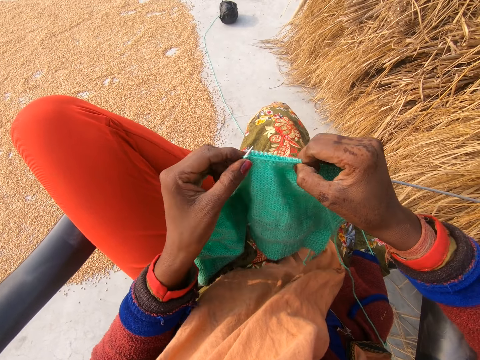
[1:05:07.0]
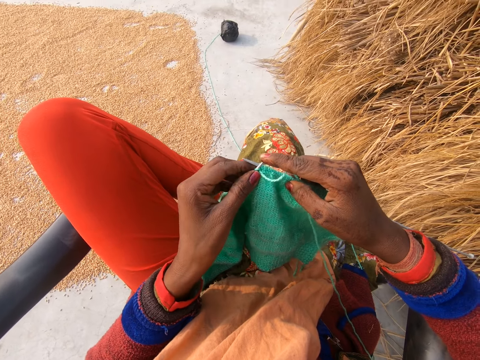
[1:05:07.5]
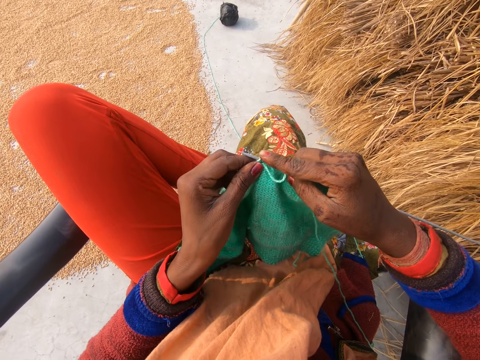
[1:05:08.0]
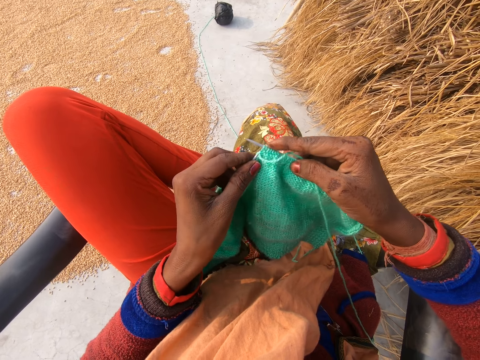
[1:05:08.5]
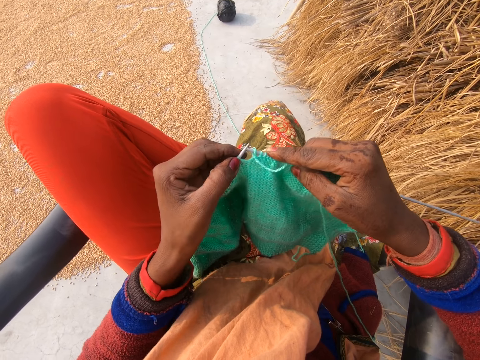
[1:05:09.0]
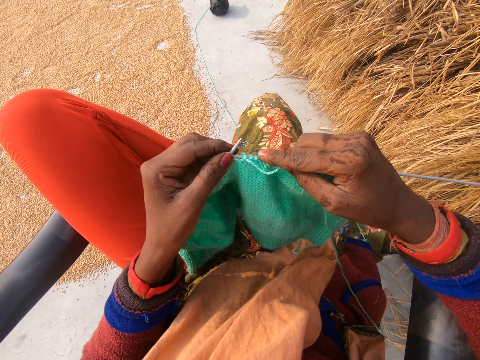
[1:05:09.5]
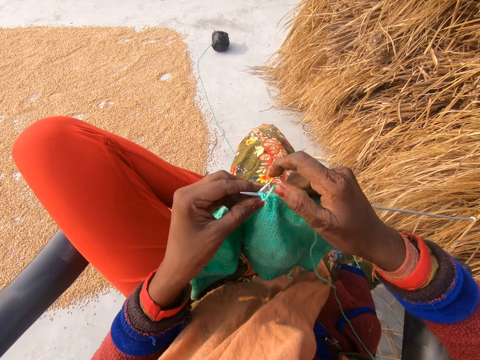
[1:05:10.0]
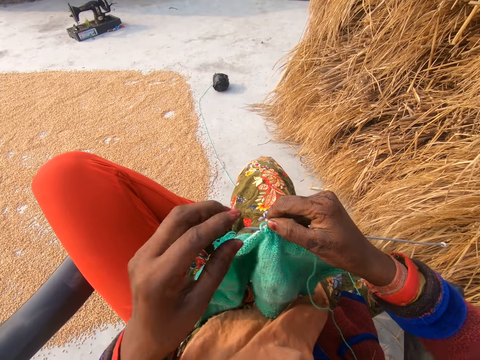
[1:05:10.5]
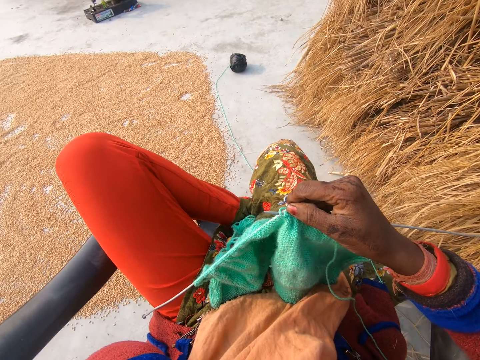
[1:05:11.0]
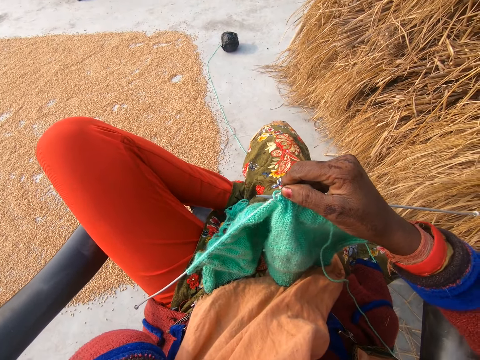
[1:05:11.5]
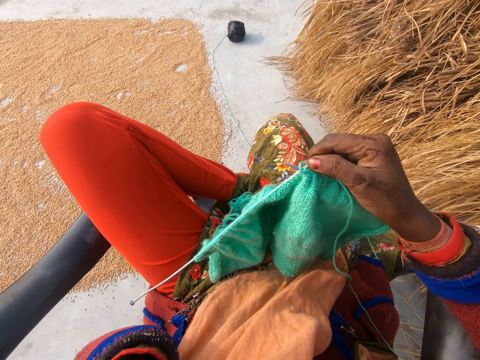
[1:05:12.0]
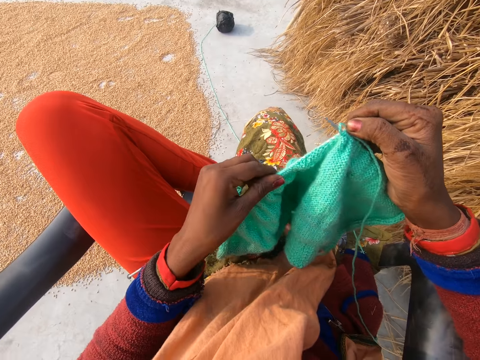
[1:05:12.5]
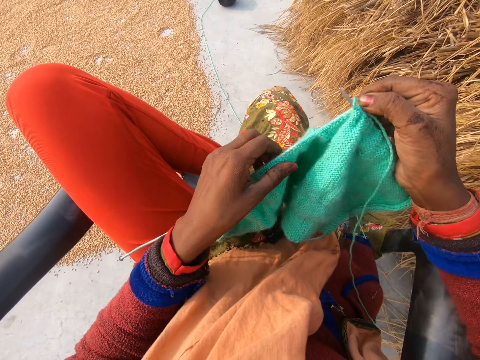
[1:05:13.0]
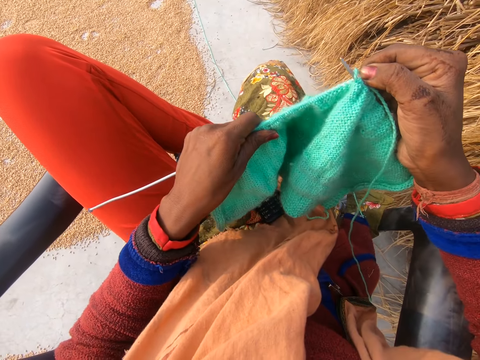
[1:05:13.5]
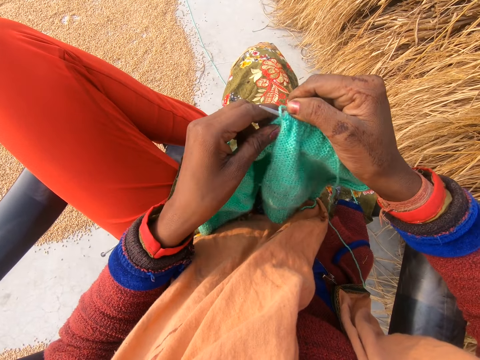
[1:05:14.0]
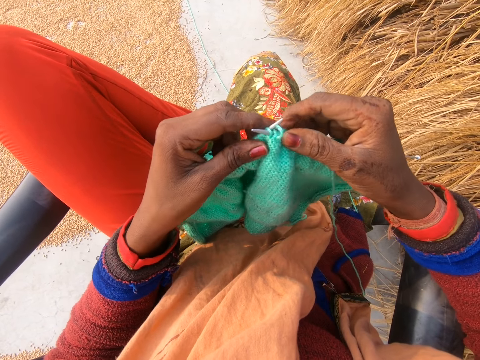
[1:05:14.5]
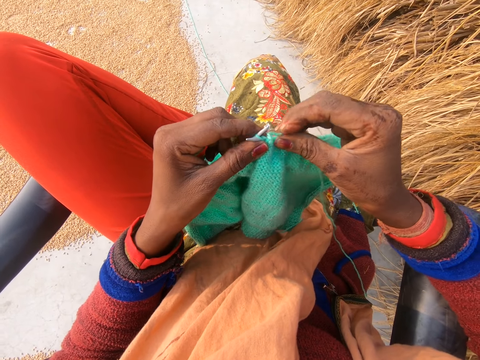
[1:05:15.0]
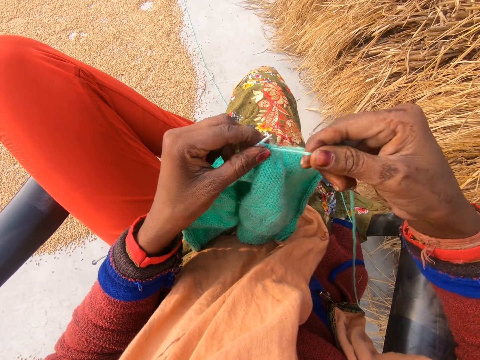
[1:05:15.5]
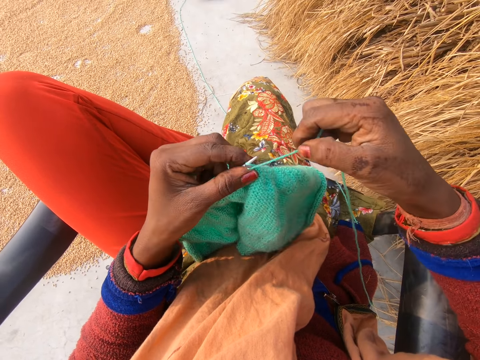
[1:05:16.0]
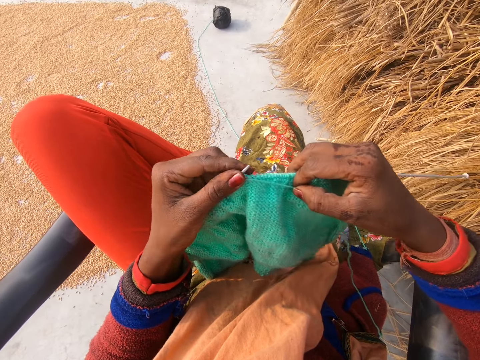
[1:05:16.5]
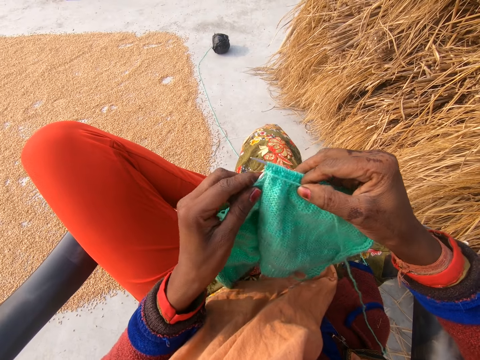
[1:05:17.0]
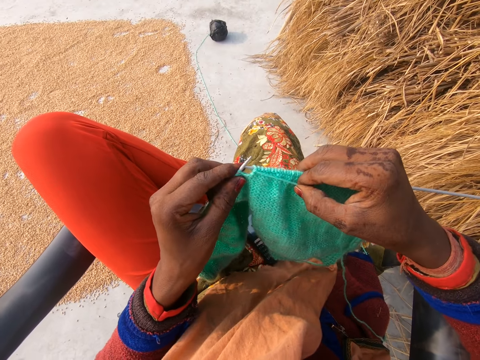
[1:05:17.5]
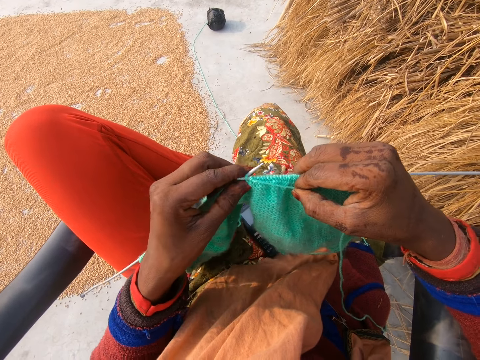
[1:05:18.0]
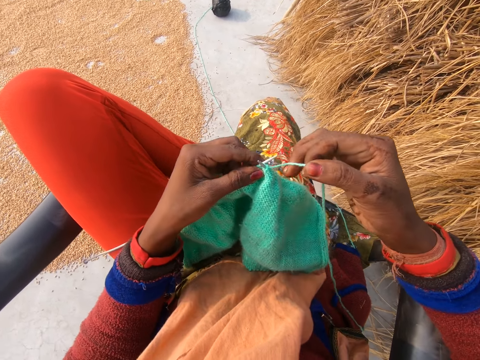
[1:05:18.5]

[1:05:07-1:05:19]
The camera wearer knits a fabric with knitting needles. She pushes the knitting needle with a finger. She knits the fabric with the knitting needles. She holds the knitting needles. She touches her face. She moves the fabric on the knitting needle. She adjusts the crochet in her hand. She picks up the thread. She rotates the knitting thread around the needle. She knits the fabric with the knitting needles.

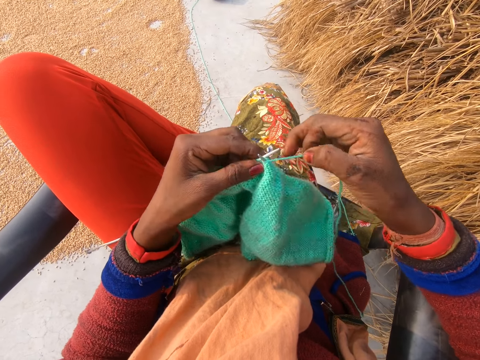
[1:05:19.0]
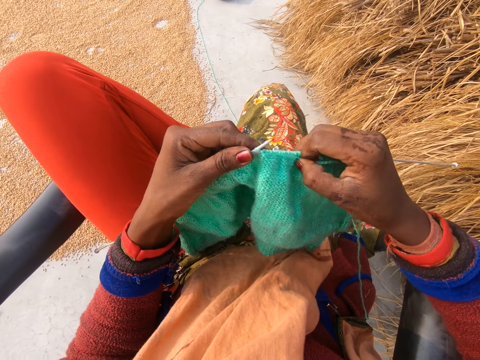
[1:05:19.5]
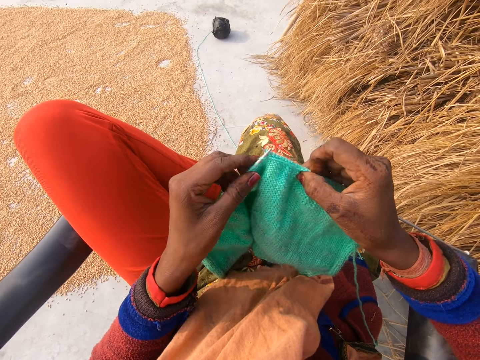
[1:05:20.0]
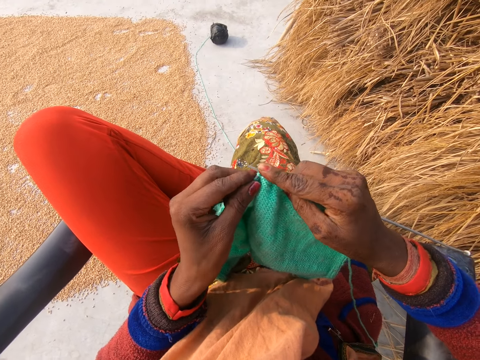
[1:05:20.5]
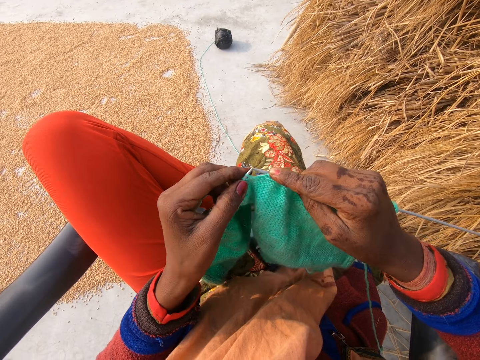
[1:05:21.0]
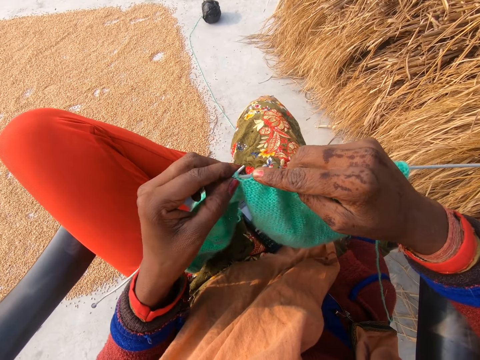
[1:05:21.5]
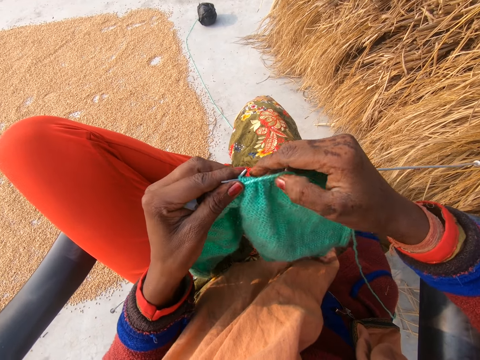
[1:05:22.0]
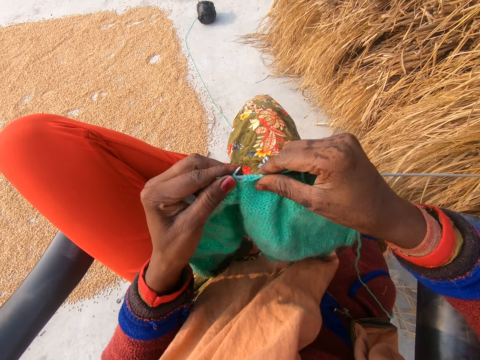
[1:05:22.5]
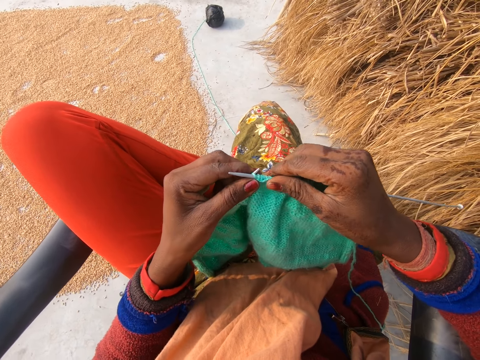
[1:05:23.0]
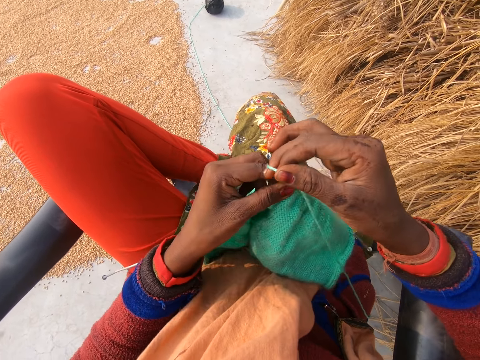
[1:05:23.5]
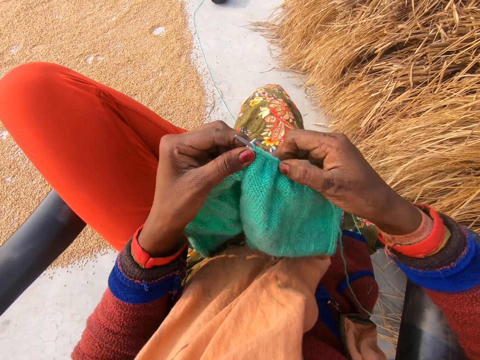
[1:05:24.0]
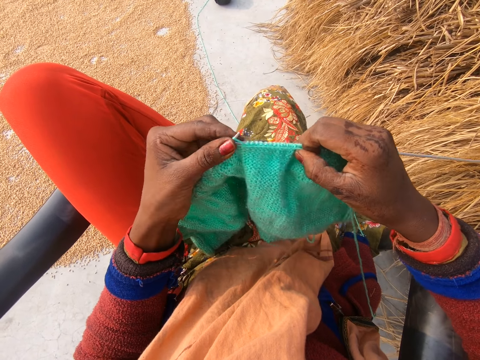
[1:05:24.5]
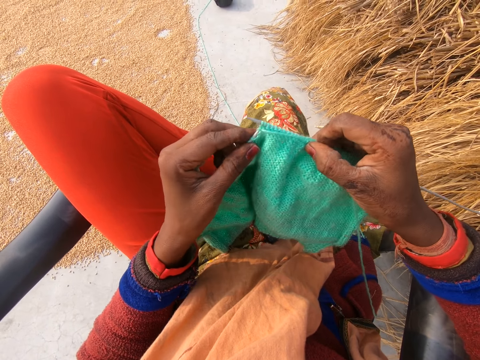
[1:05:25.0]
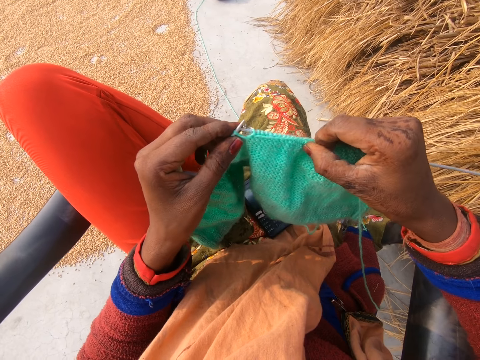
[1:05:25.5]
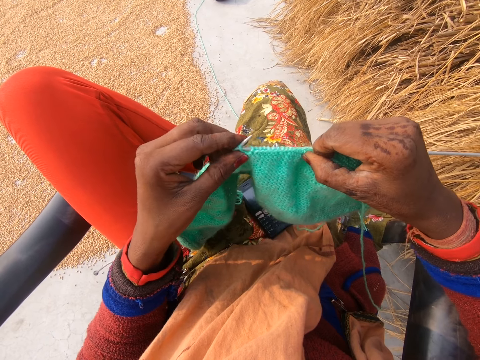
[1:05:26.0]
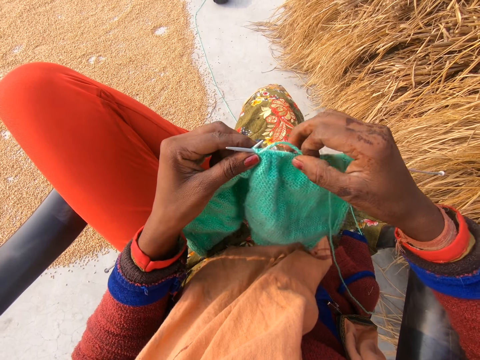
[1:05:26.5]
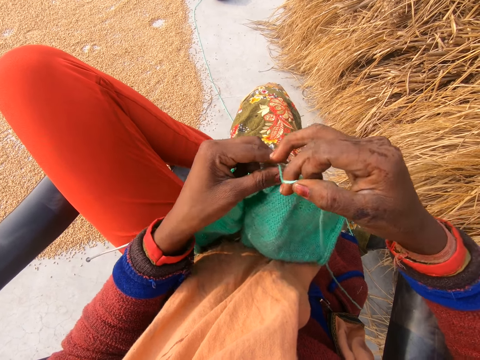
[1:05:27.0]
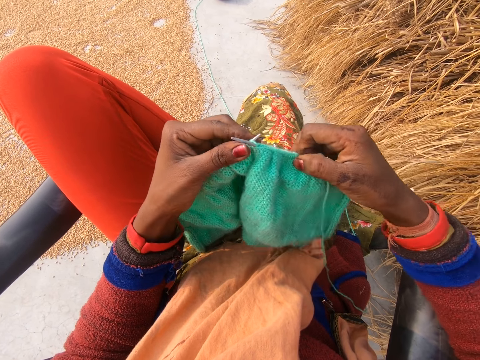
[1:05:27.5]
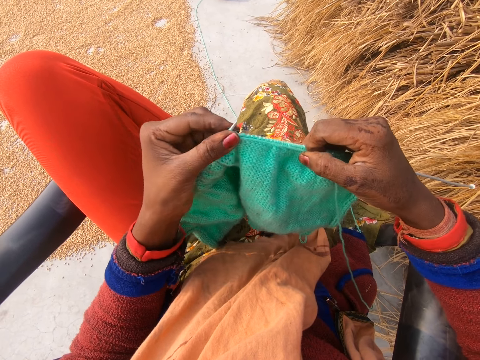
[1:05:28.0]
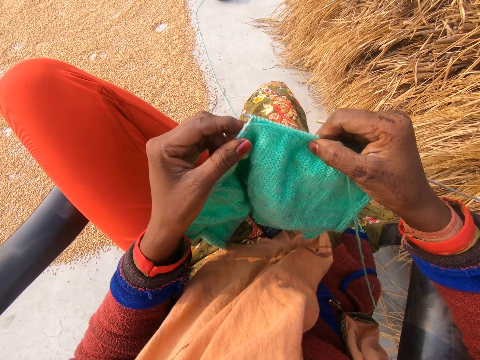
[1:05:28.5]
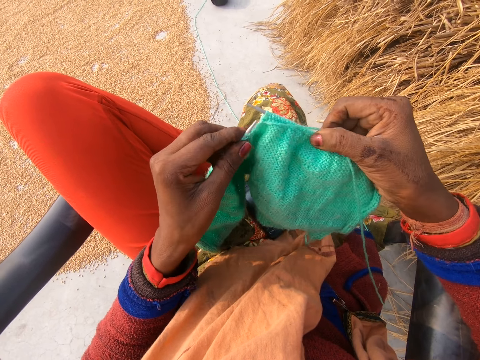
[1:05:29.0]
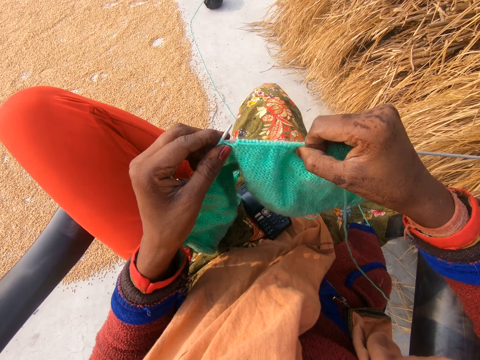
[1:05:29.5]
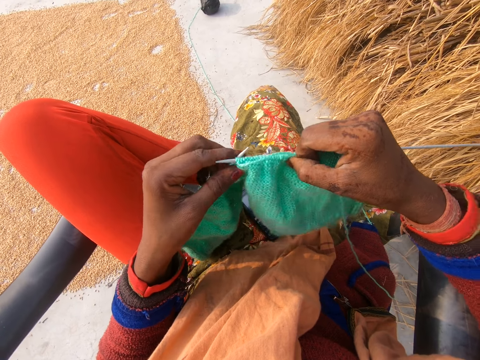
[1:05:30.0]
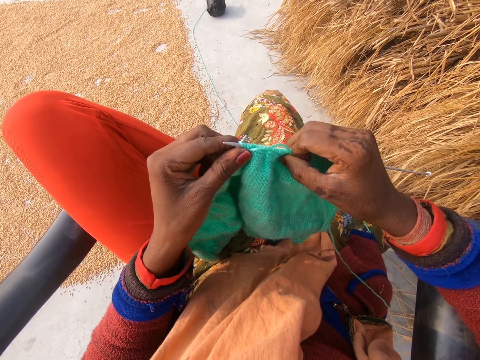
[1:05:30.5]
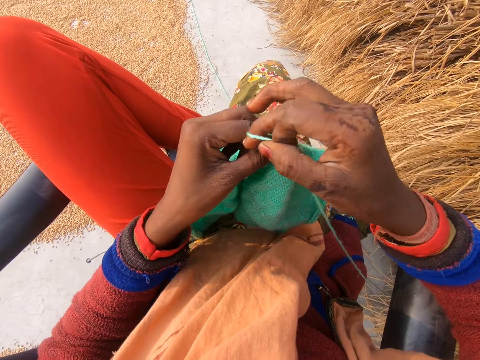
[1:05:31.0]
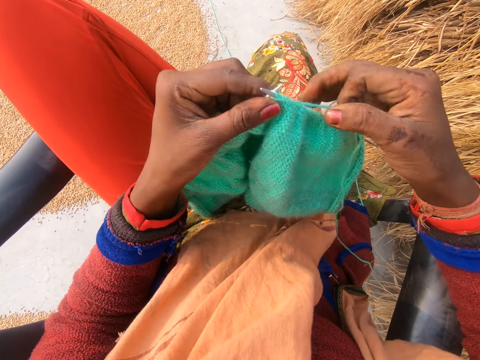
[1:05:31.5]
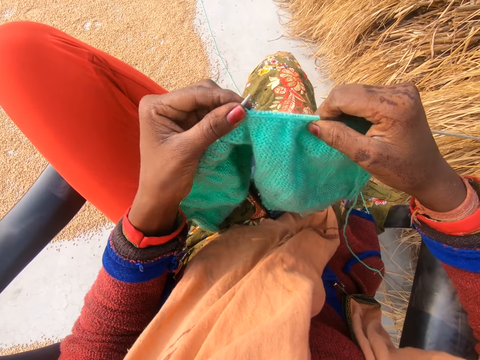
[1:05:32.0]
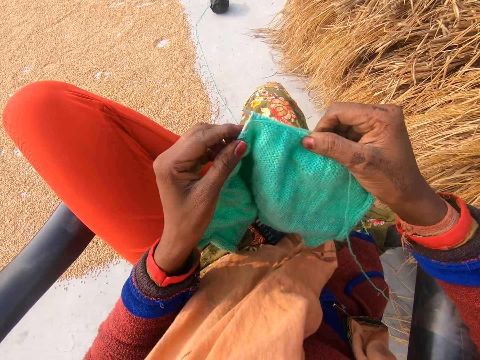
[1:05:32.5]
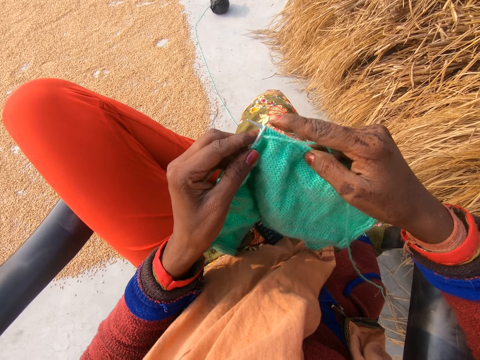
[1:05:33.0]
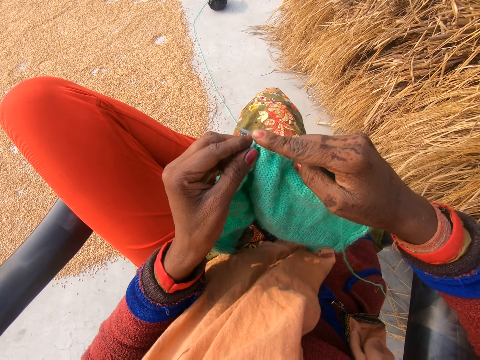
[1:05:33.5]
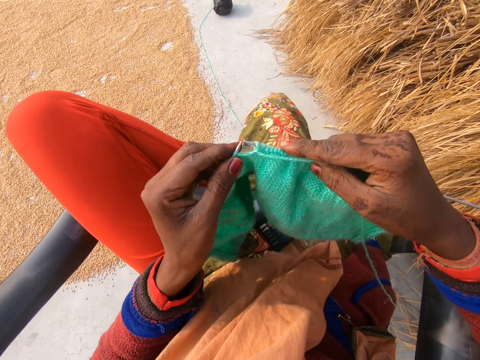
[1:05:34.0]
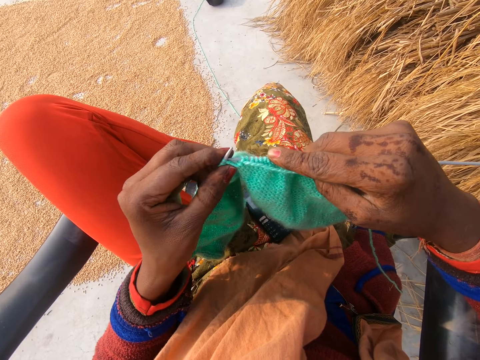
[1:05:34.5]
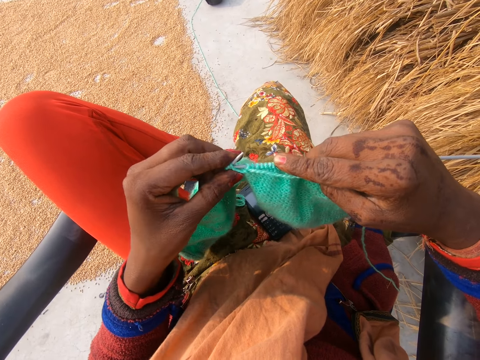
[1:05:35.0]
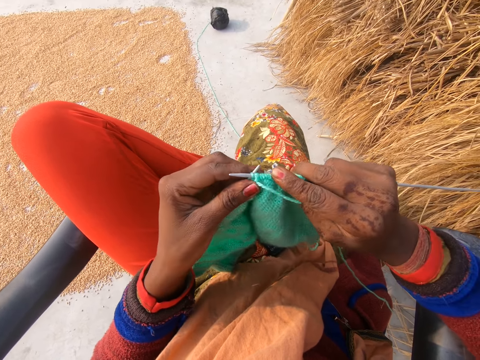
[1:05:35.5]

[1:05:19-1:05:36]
The camera wearer rotates the knitting thread around the needle. She knits a fabric with knitting needles. She pushes the knitting needle with a finger. She knits the fabric with the knitting needles. She moves the fabric on the knitting needle. She adjusts the crochet in her hand. She rotates the knitting thread around the needle. She knits the fabric with the knitting needles. She rotates the knitting thread around the needle. She knits the fabric with the knitting needles. She rotates the knitting thread around the needle. She knits the fabric with the knitting needles. She pushes the knitting needle with a finger. She knits the fabric with the knitting needles.
